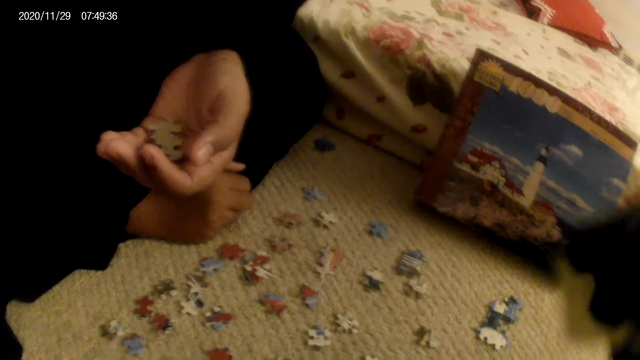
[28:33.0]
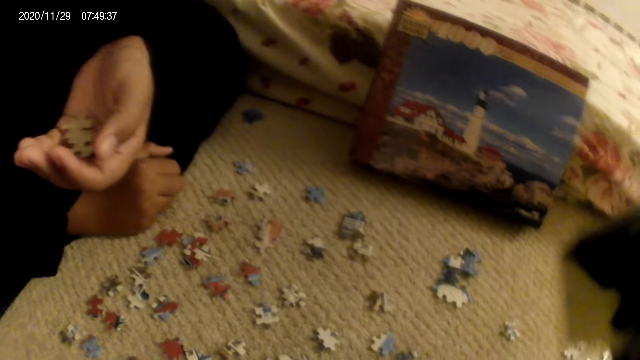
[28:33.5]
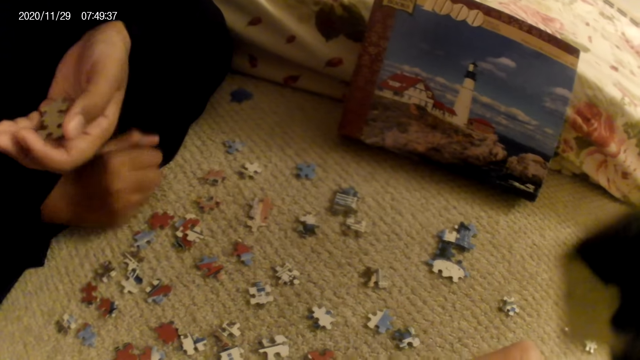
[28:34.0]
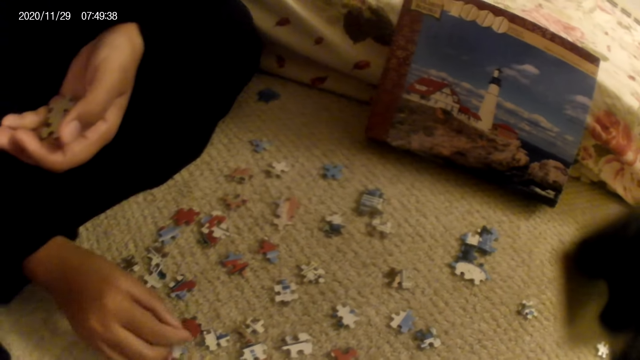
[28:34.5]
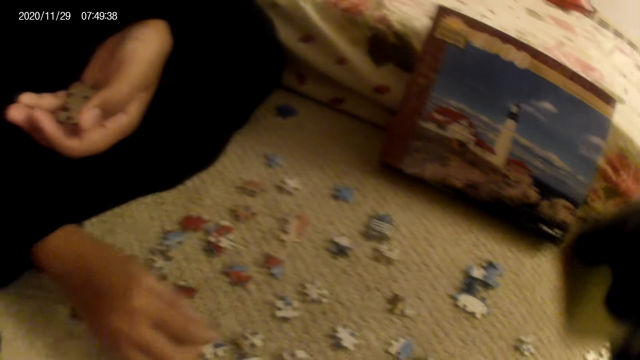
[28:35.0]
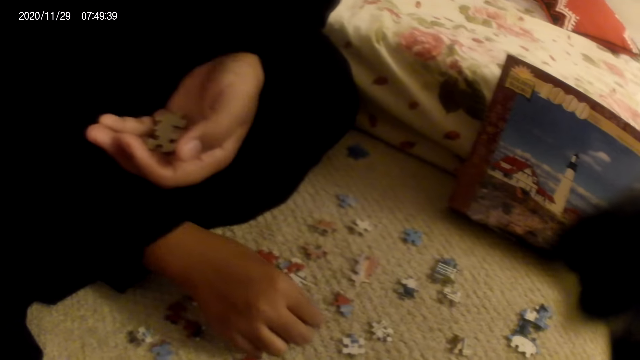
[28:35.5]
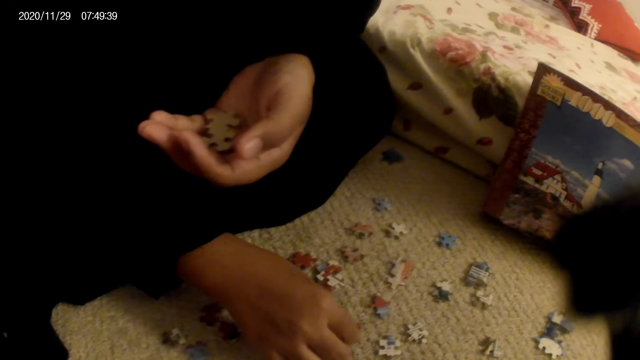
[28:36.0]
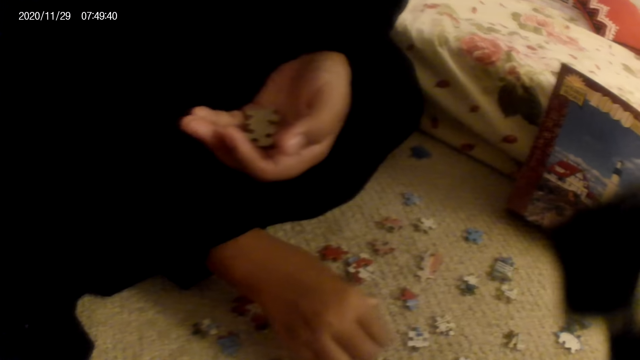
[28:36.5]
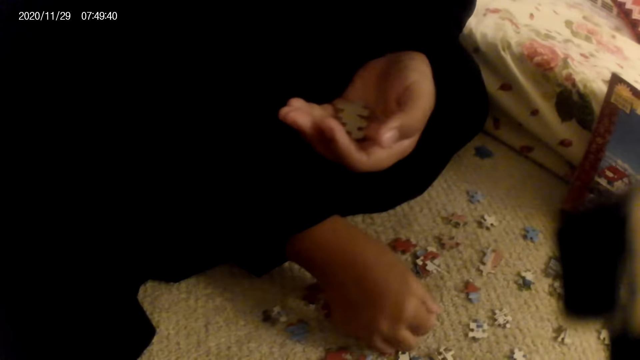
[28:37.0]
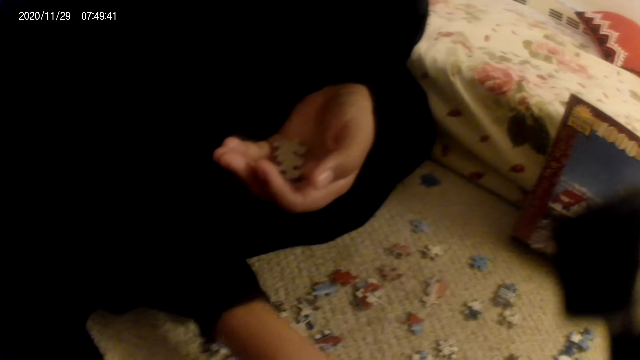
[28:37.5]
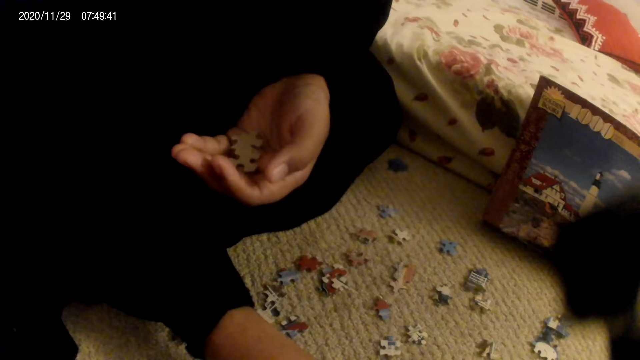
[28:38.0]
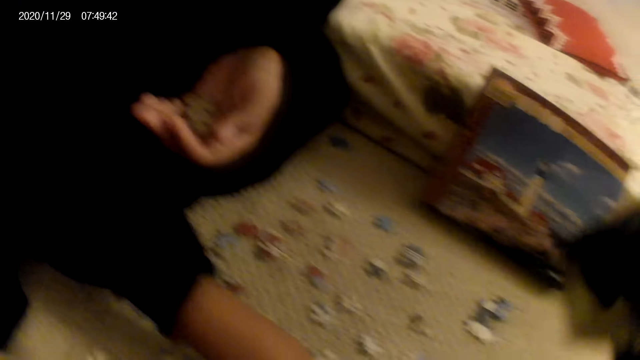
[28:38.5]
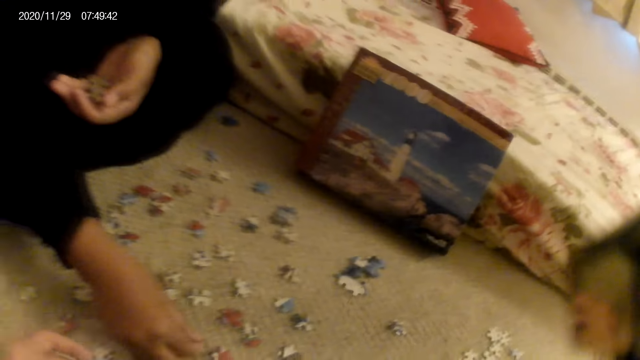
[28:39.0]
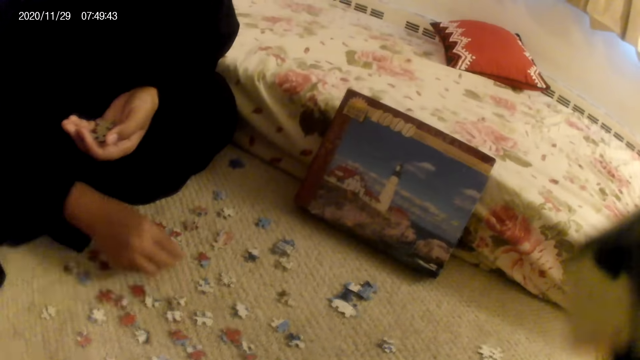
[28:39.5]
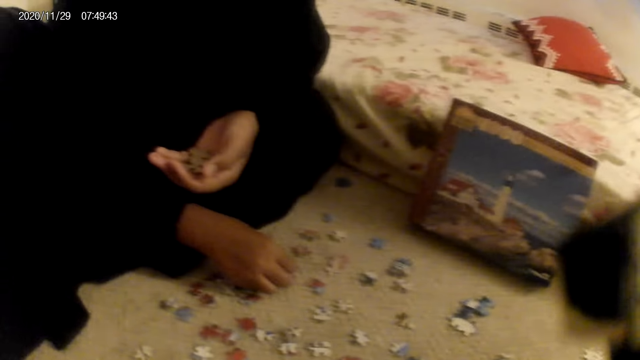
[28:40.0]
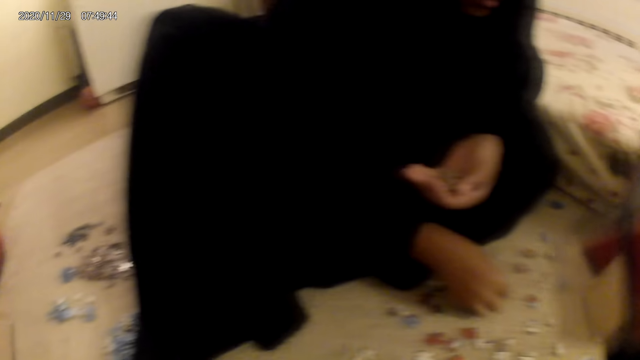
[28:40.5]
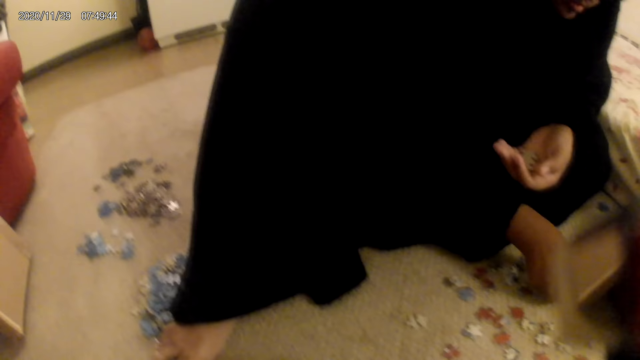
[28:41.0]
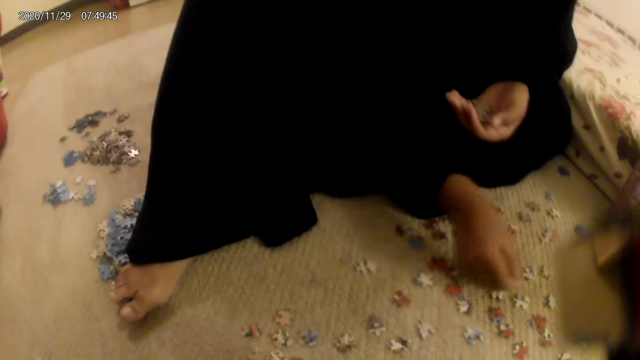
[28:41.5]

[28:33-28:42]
The camera wearer does something. A woman moves a card on the floor. The woman picks up the jigsaw puzzle pieces.

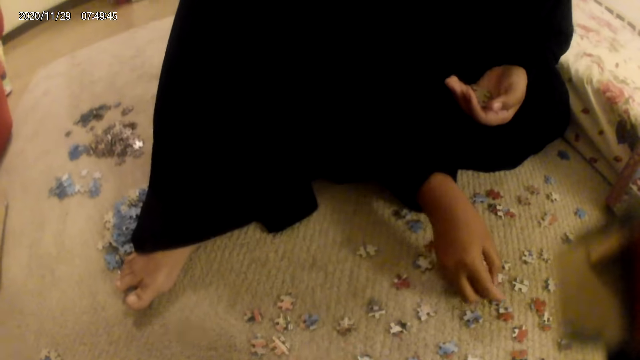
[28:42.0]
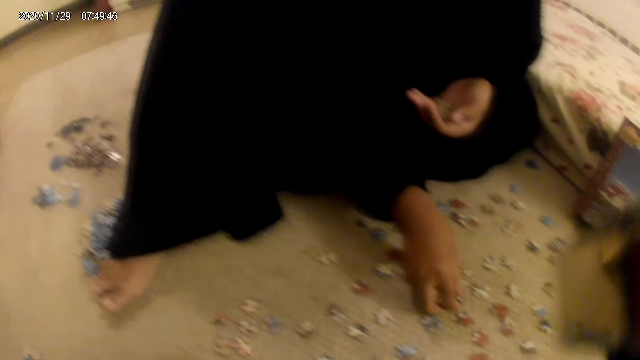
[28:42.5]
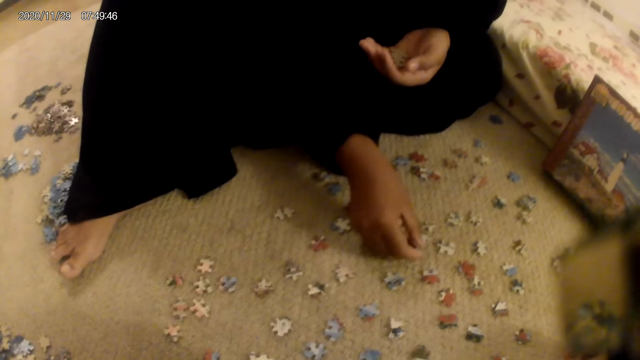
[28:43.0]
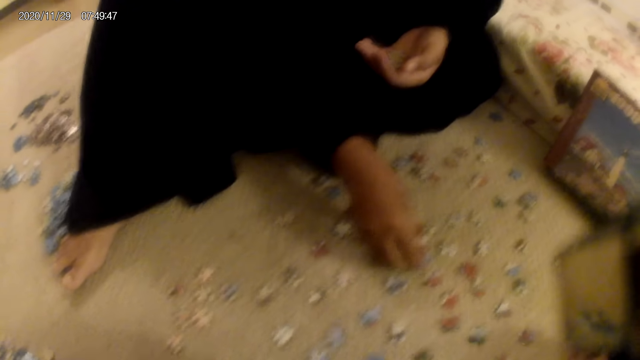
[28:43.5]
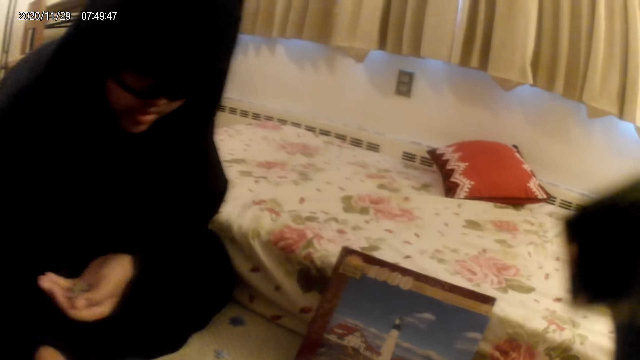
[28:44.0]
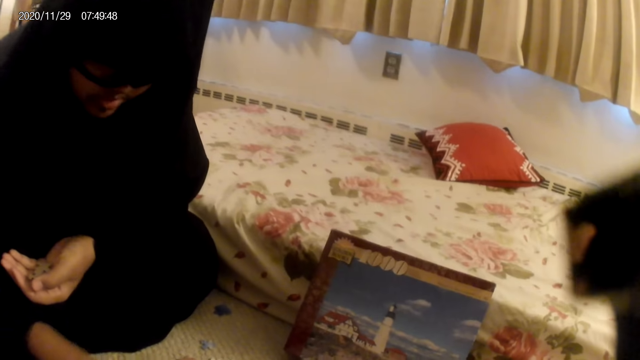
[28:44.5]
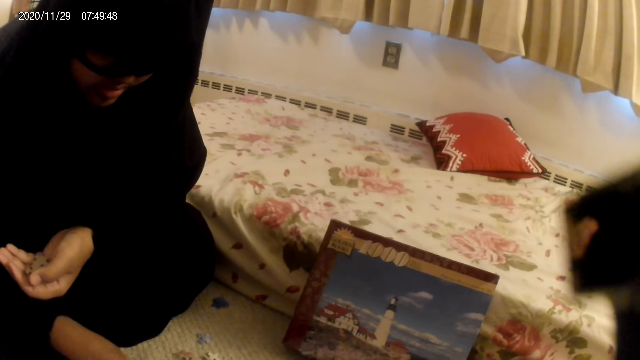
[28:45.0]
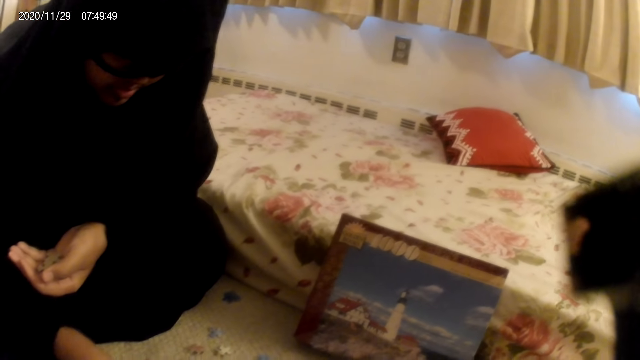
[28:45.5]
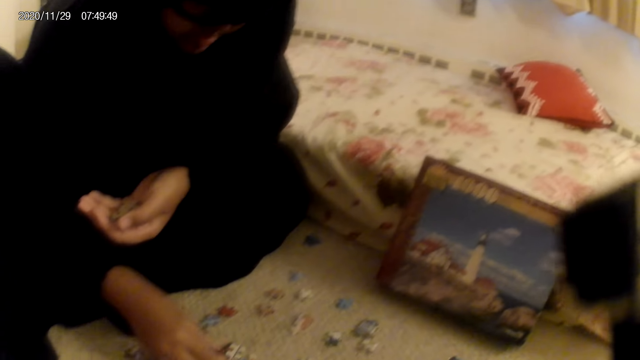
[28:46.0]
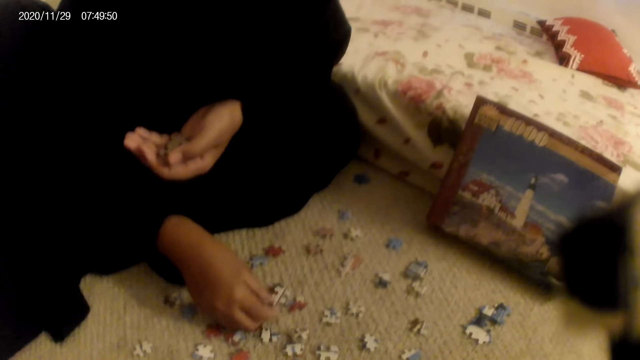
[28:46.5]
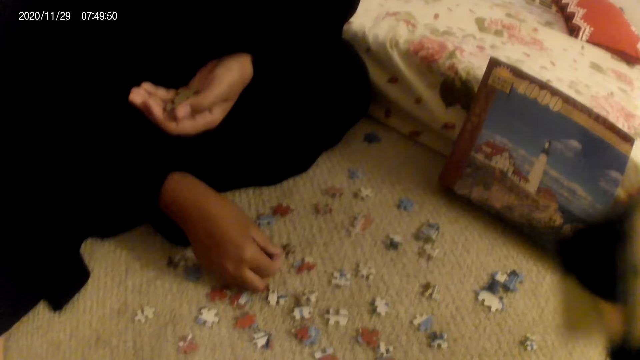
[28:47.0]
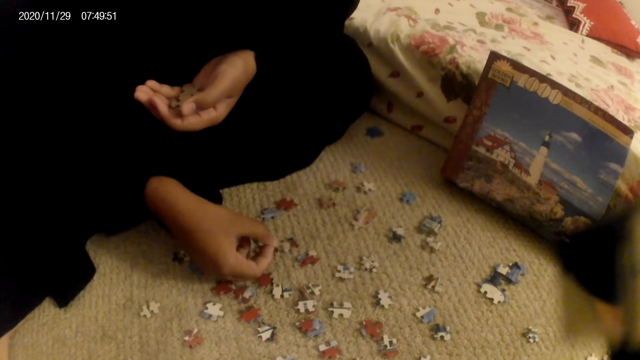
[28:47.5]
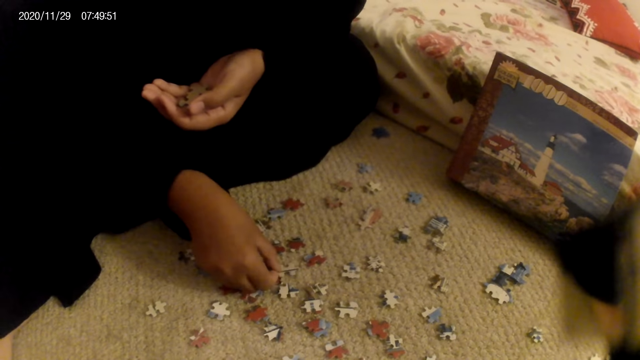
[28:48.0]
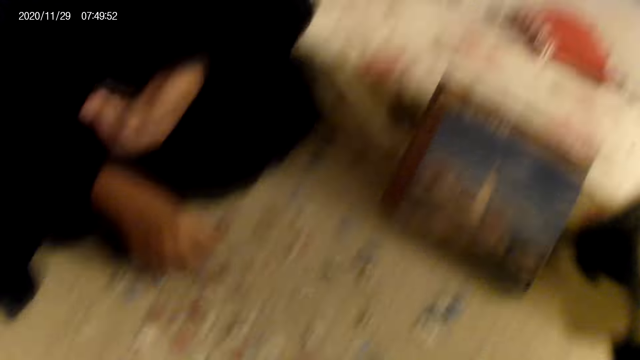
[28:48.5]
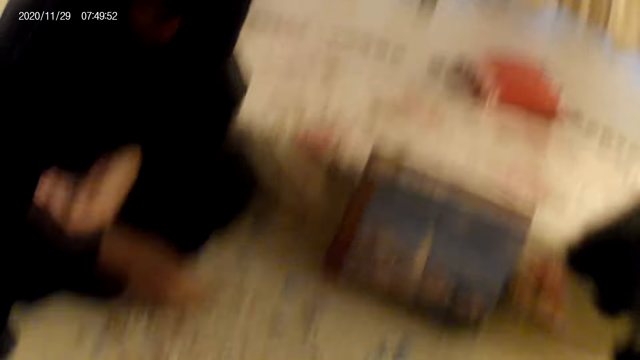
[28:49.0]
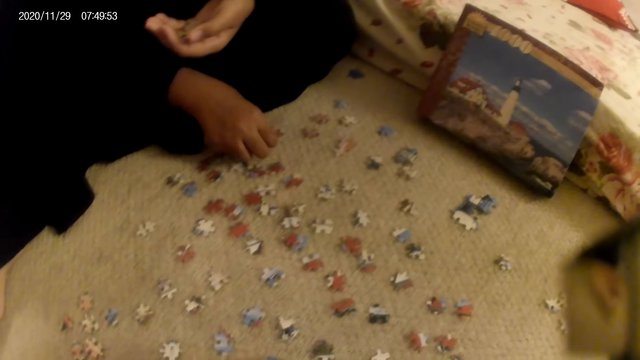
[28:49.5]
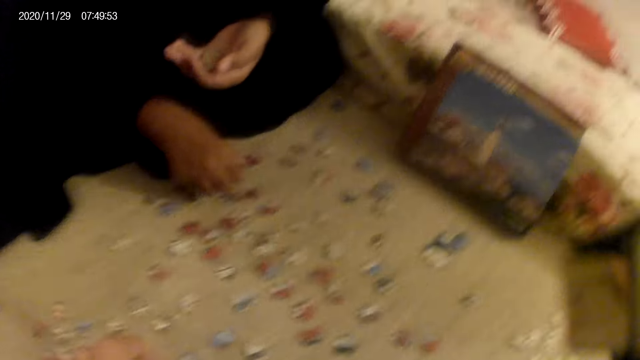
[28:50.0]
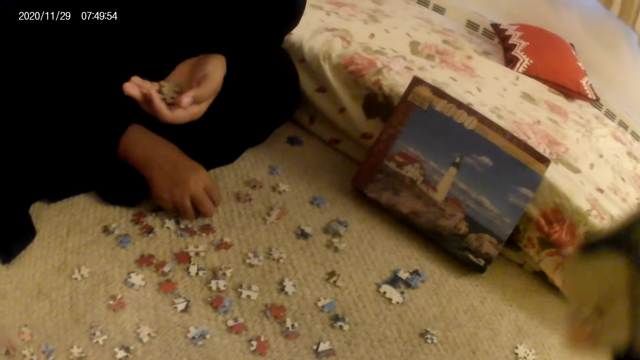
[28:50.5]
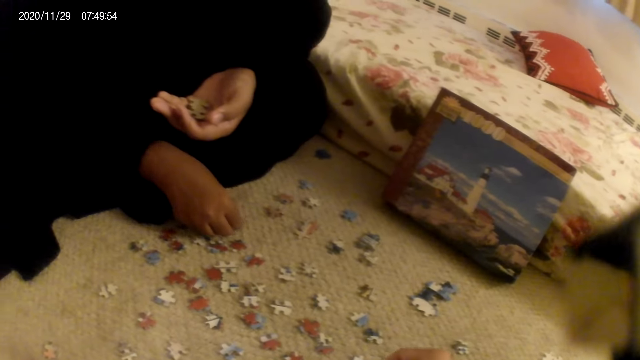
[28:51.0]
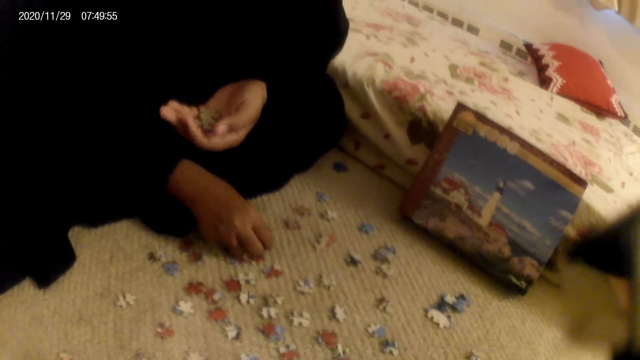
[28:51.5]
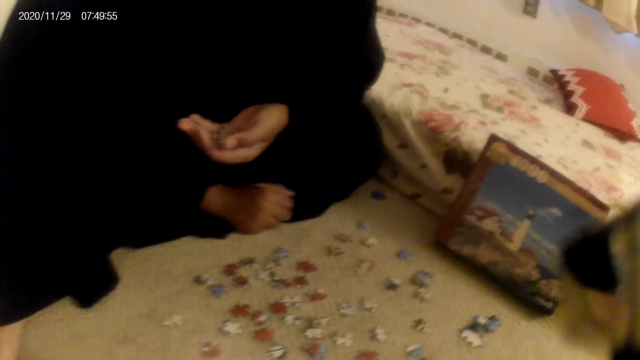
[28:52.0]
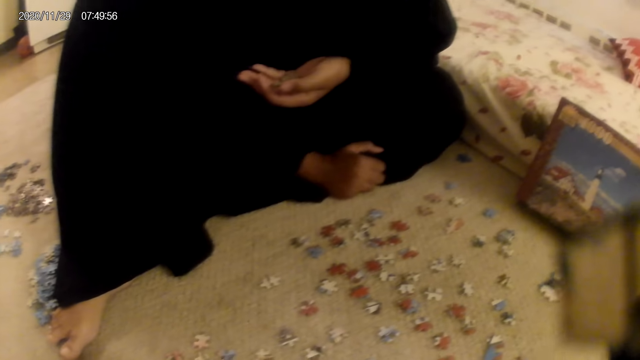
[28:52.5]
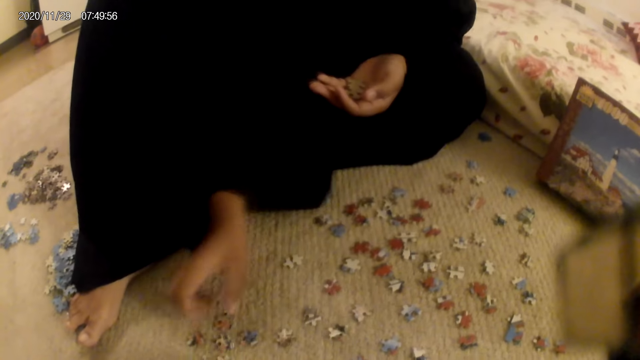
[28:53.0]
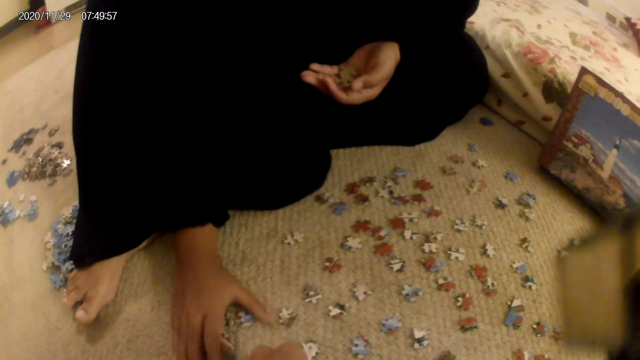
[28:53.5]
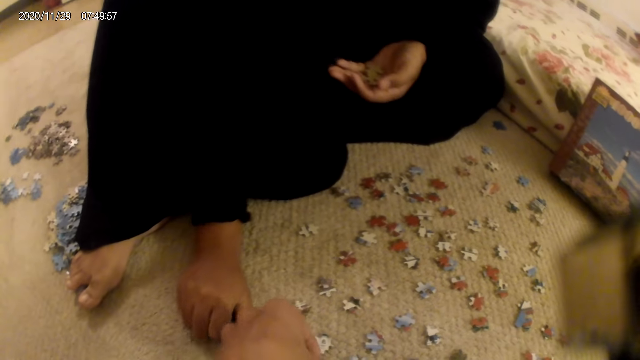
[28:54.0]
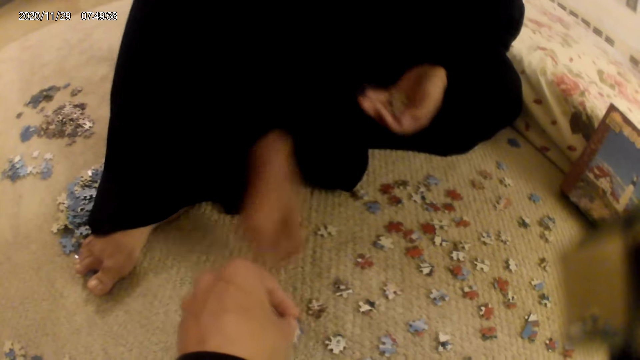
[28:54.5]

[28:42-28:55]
The camera wearer looks around. A woman moves a card on the floor. The camera wearer does something. The woman moves the cards or jigsaw puzzle pieces on the floor. The woman picks up the jigsaw puzzle pieces.
